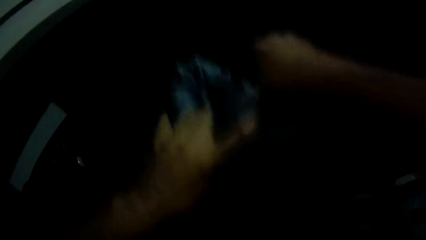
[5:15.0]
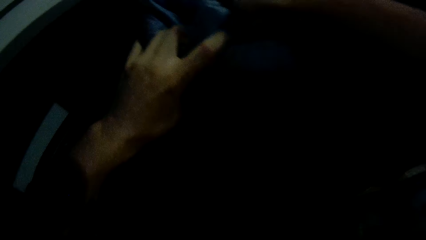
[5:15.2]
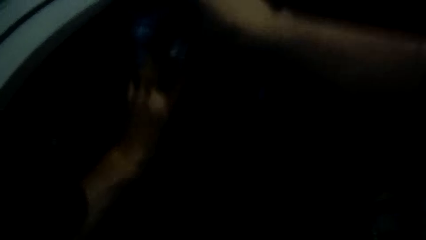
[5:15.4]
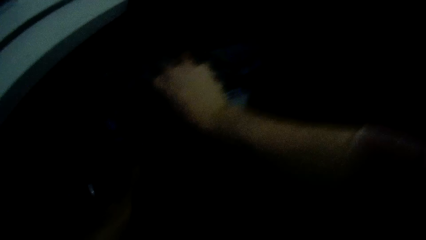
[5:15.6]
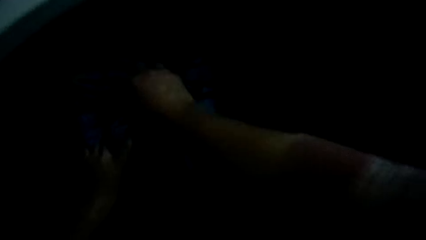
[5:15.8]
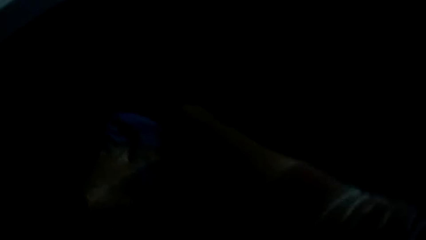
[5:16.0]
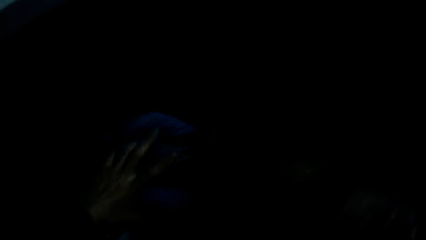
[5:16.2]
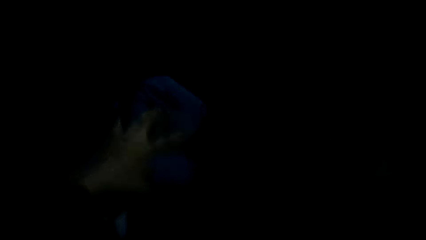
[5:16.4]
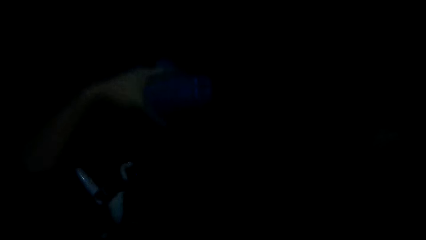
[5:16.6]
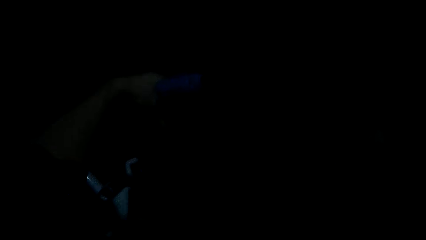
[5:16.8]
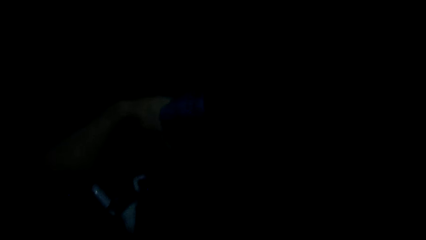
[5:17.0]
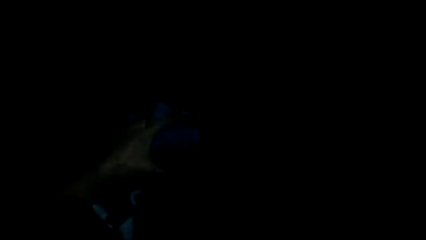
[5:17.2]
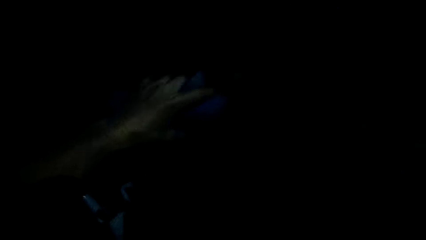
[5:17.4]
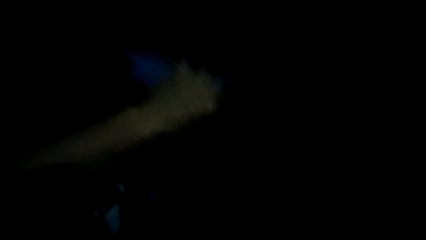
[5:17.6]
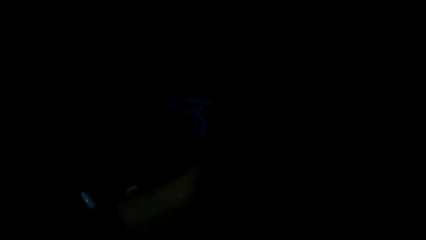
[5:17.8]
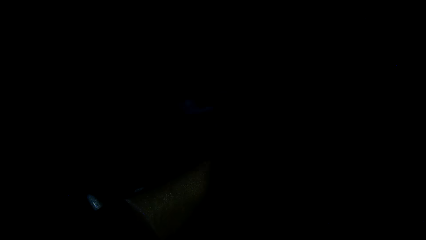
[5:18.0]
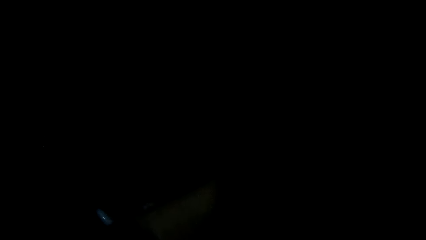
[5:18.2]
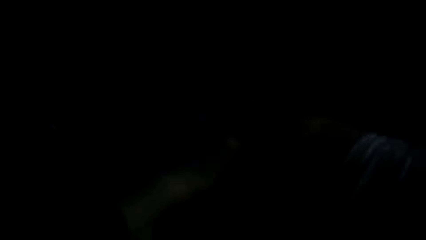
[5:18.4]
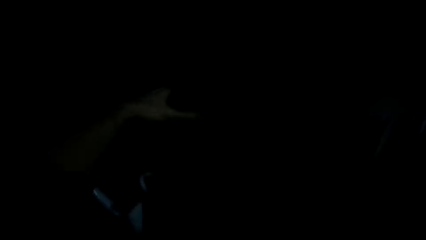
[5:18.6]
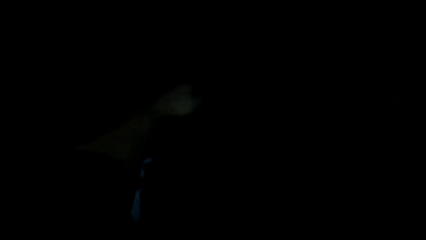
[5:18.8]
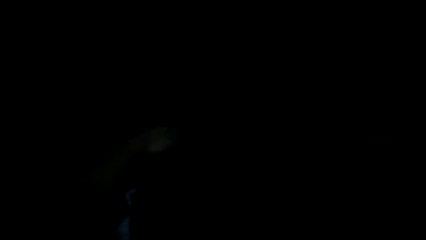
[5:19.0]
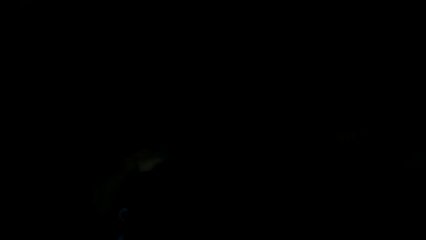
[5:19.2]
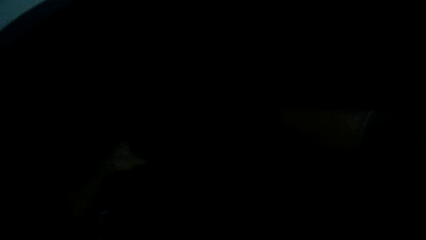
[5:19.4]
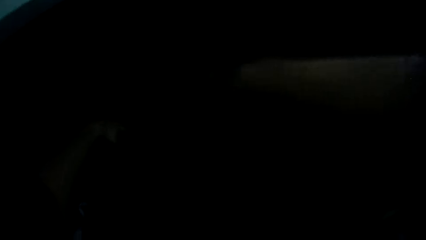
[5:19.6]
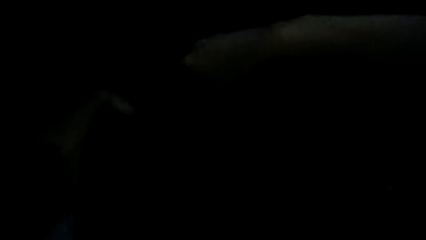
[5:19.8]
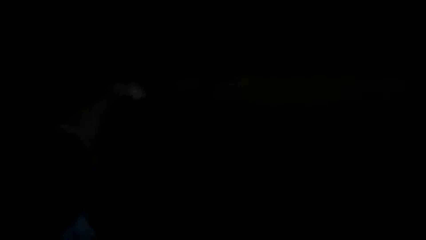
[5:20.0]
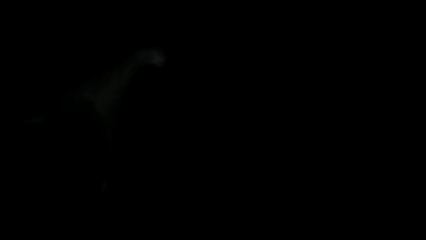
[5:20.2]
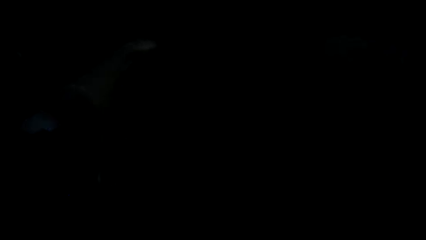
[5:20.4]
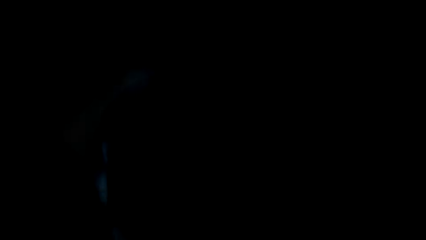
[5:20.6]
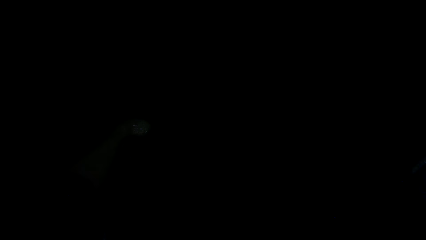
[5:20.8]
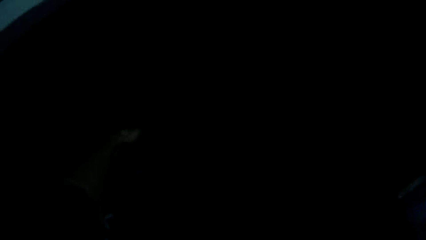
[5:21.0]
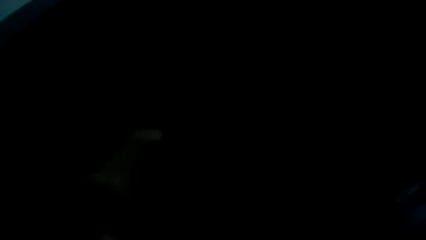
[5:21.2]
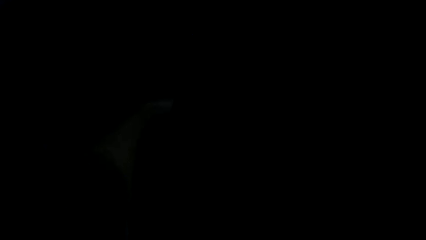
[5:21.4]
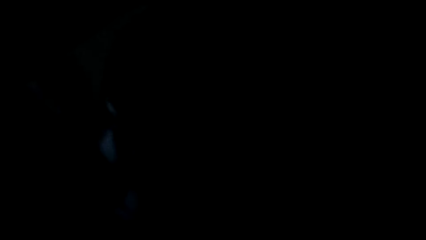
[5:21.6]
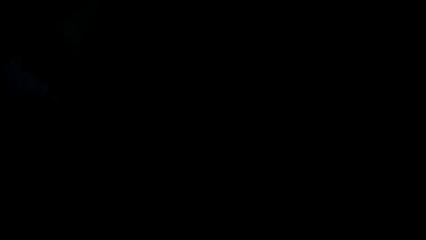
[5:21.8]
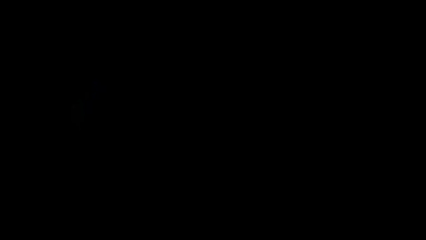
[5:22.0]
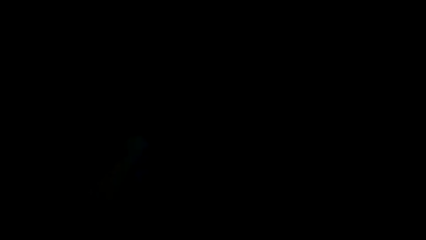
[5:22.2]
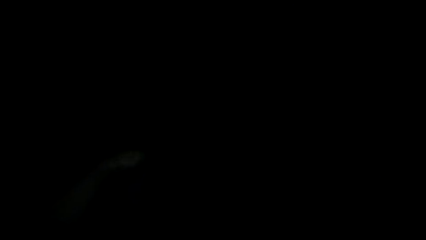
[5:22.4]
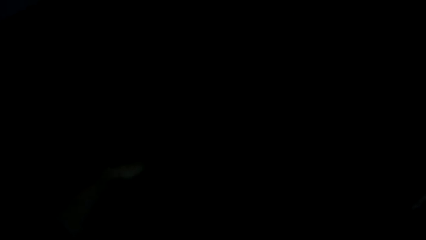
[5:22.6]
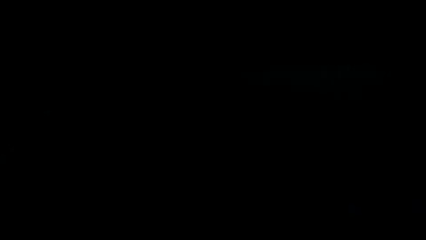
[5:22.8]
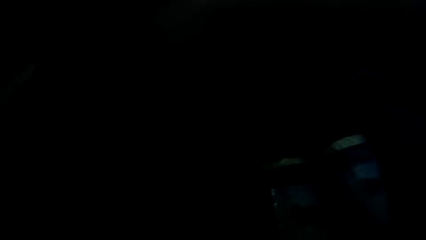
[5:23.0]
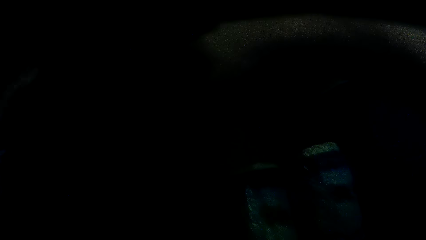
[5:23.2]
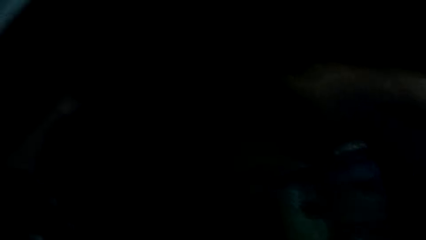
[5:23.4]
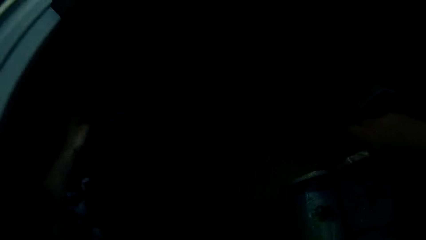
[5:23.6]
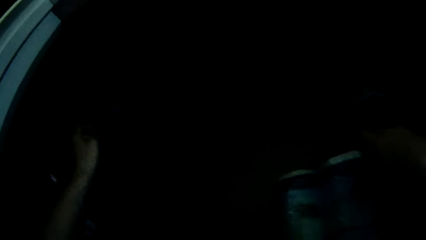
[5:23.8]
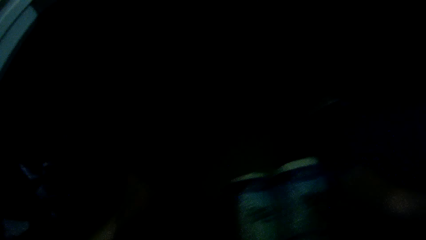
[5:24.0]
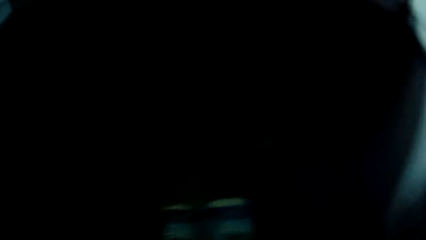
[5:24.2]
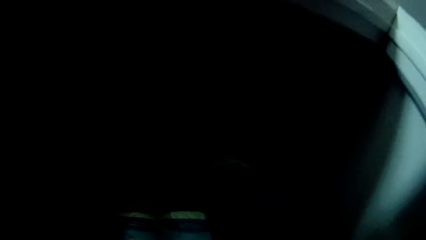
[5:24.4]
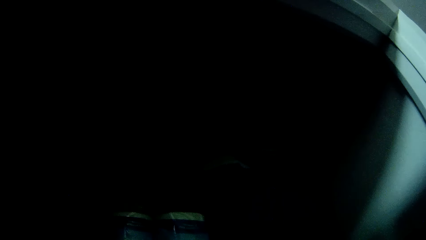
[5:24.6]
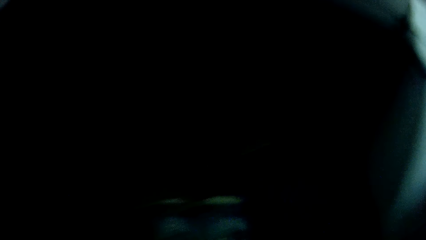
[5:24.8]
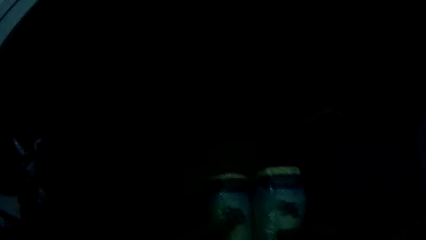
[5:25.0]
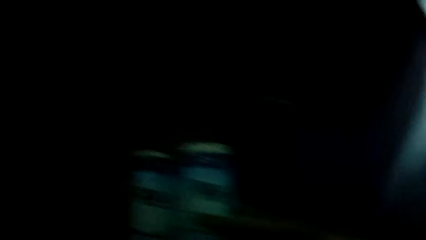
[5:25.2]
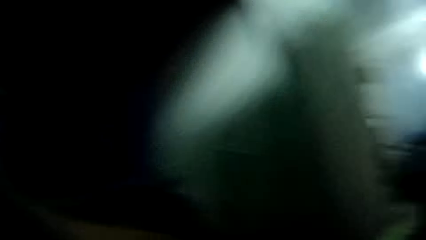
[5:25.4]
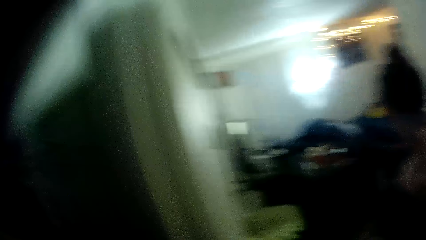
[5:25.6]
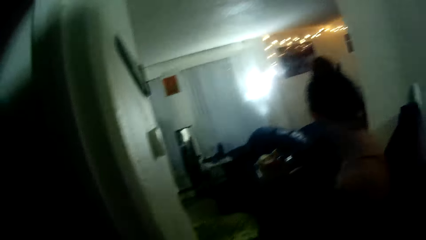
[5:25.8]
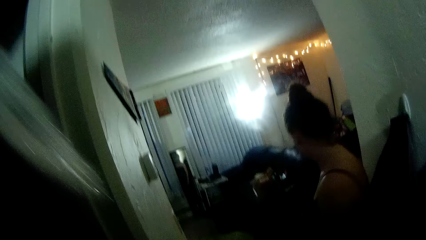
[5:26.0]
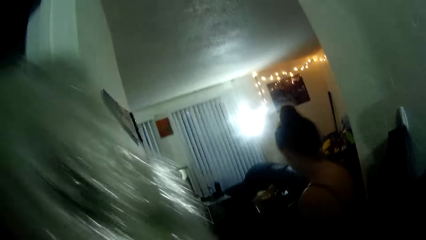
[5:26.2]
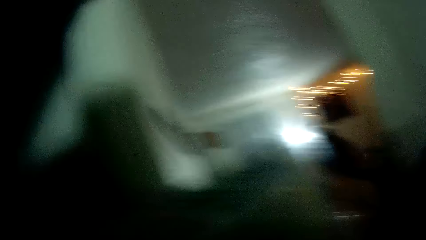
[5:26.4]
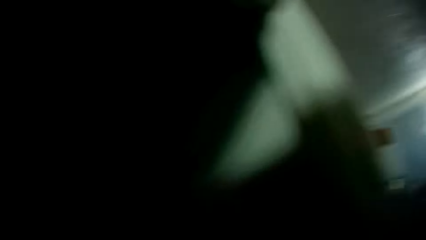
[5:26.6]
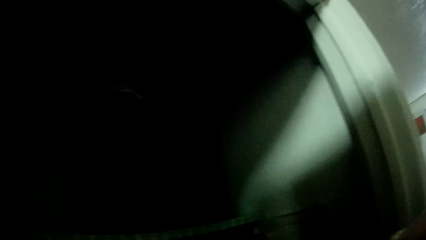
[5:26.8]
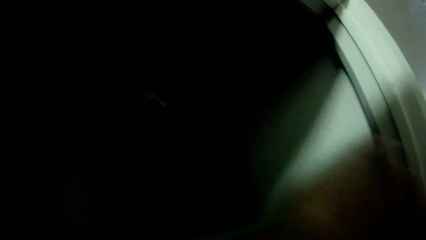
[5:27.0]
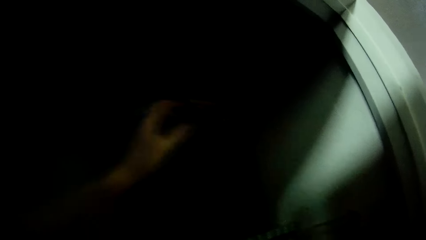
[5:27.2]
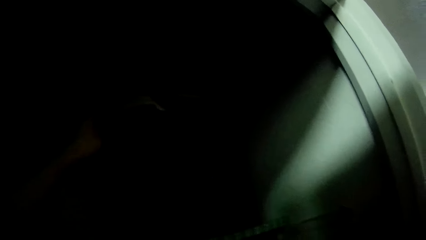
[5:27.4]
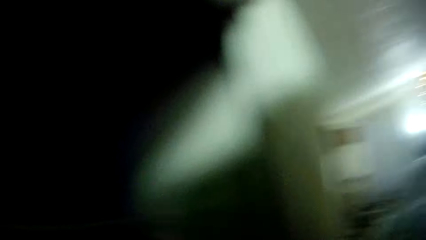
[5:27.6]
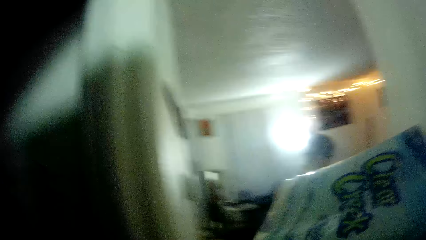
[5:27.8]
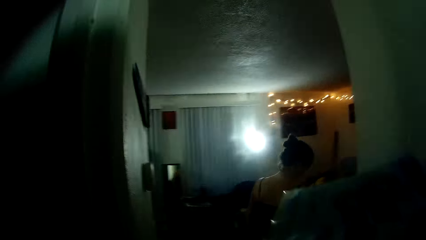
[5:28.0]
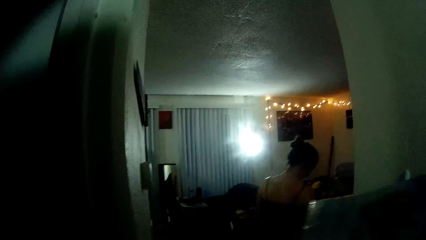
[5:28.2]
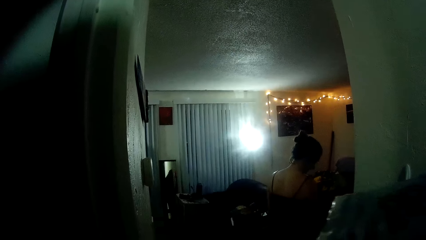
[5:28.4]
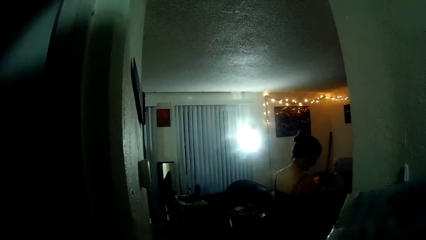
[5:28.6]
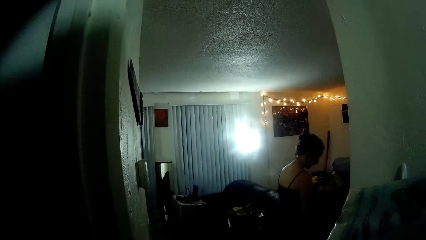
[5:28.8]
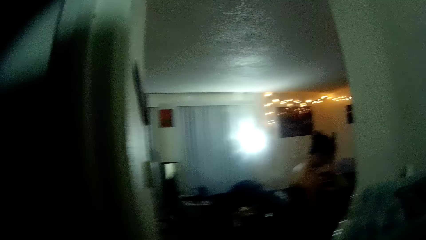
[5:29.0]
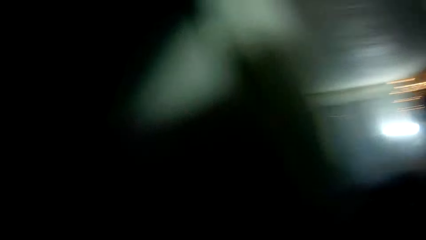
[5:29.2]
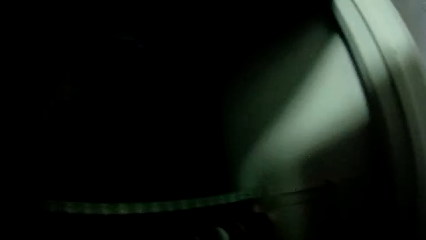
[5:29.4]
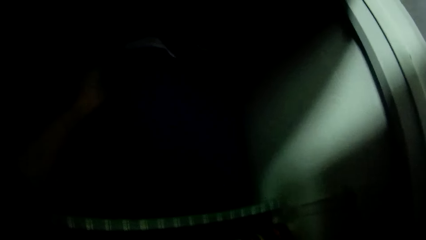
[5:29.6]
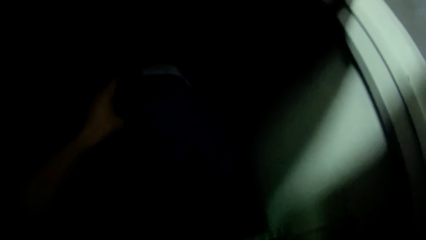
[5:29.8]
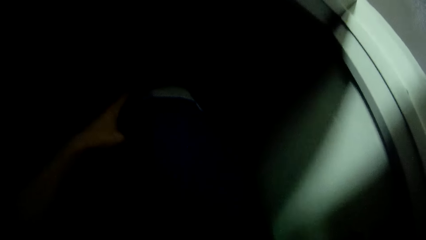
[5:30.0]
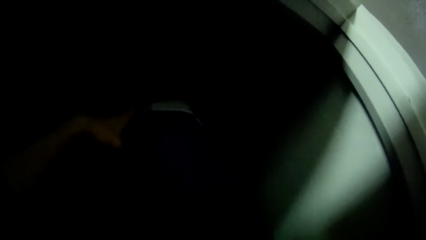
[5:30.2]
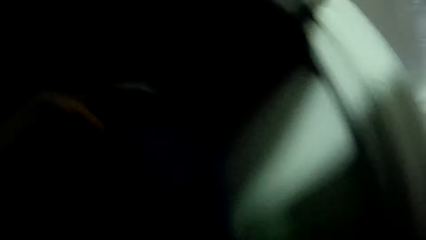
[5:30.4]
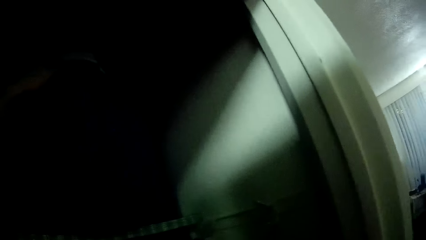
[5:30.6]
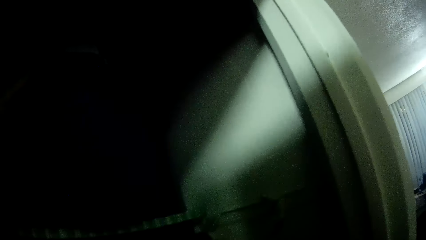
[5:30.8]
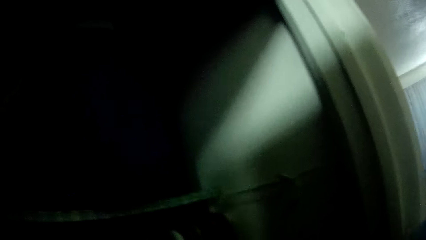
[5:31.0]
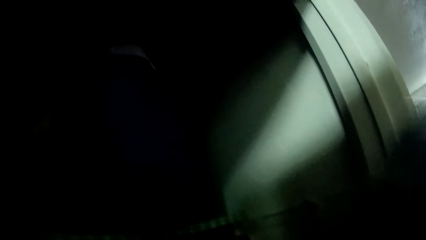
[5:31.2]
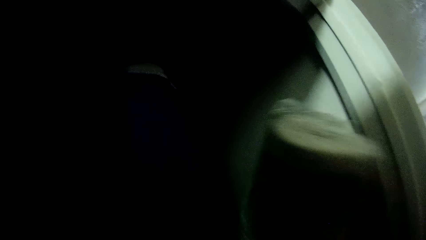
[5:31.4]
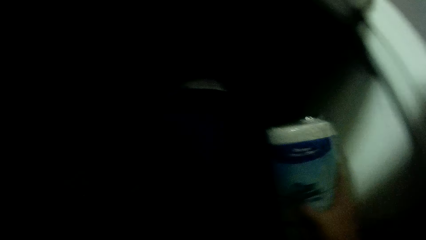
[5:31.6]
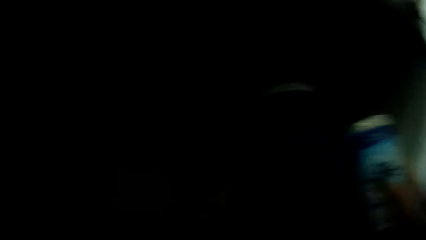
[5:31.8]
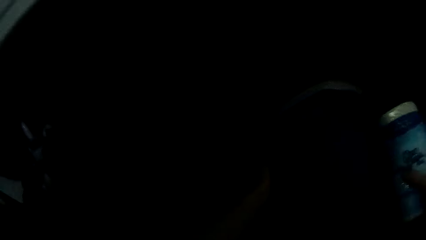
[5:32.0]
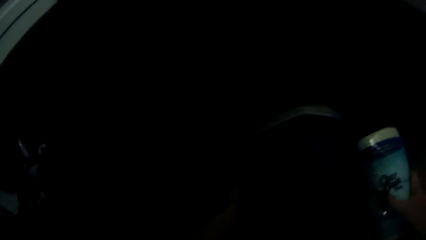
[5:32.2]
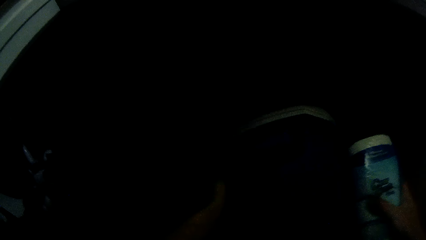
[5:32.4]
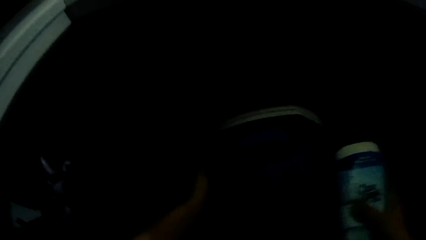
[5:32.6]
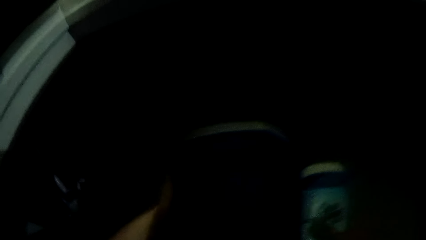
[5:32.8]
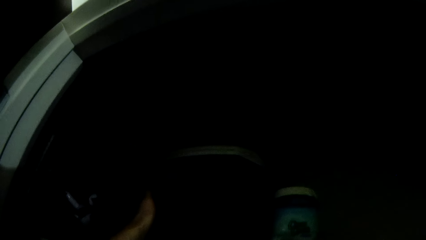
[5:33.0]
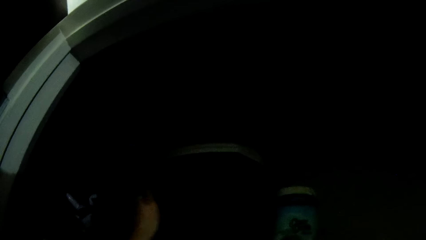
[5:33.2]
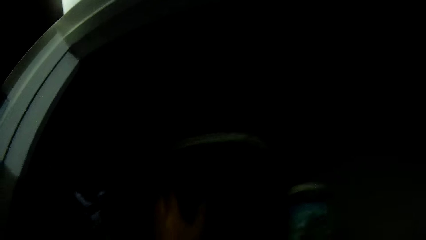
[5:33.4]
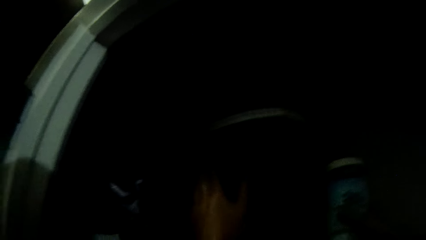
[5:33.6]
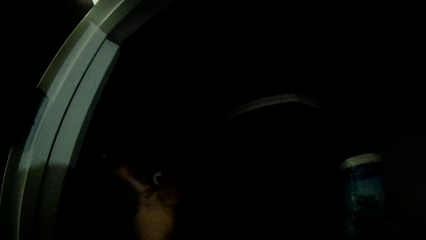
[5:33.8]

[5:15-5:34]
A lady walks around a corridor. The camera wearer holds something. The lady moves in a room. The camera wearer holds something. They put something on a cupboard shelf. They move something.
